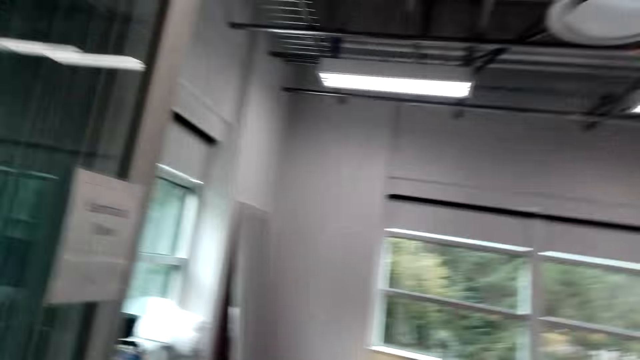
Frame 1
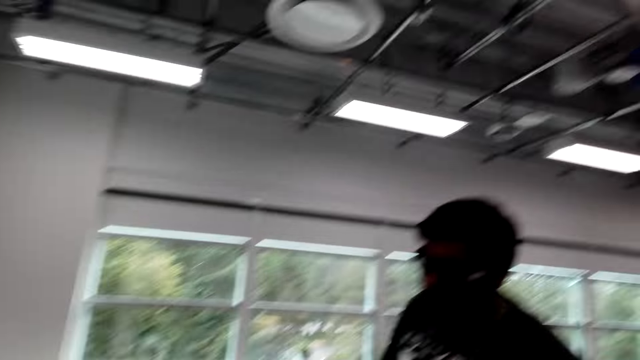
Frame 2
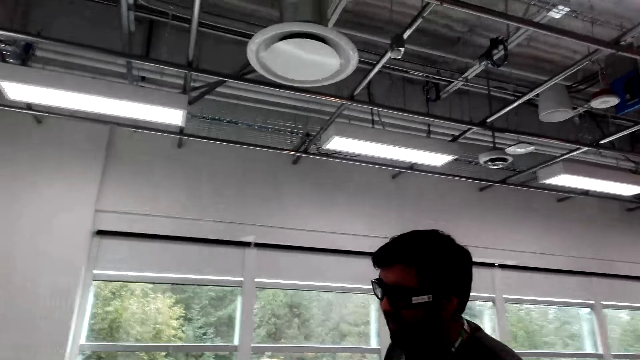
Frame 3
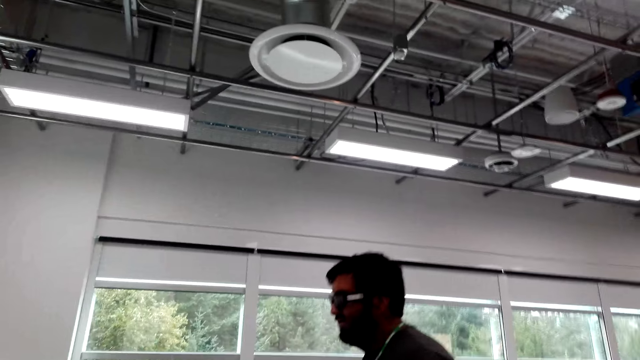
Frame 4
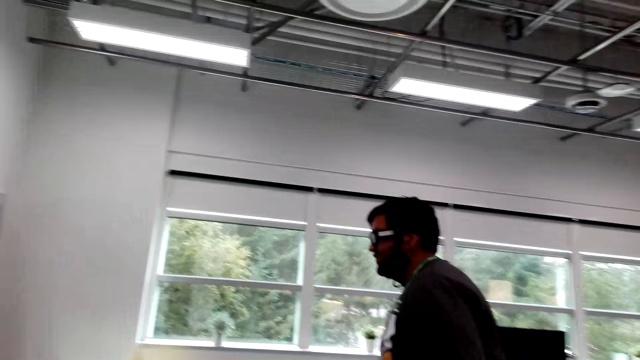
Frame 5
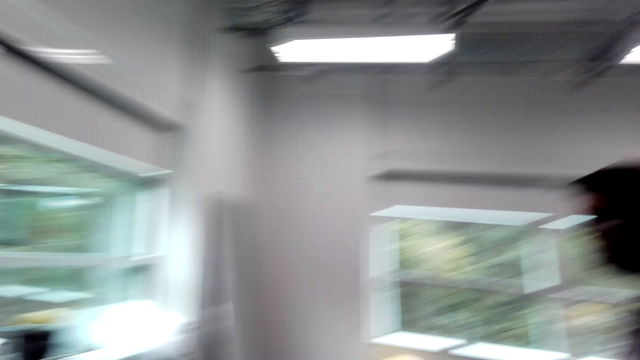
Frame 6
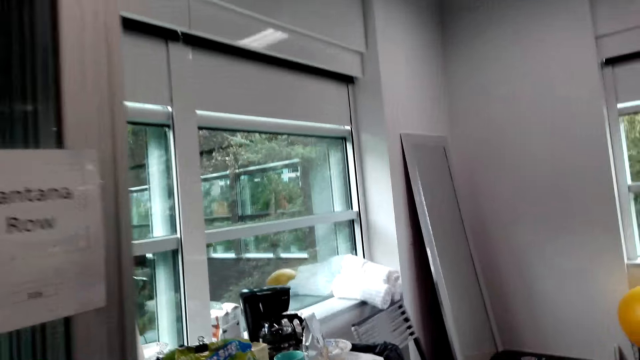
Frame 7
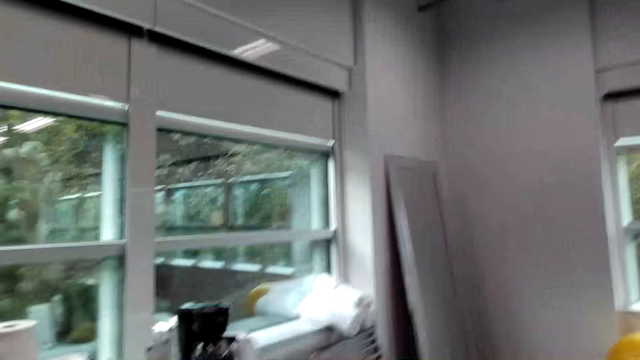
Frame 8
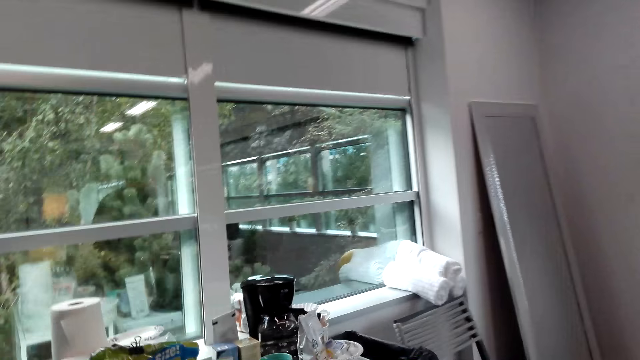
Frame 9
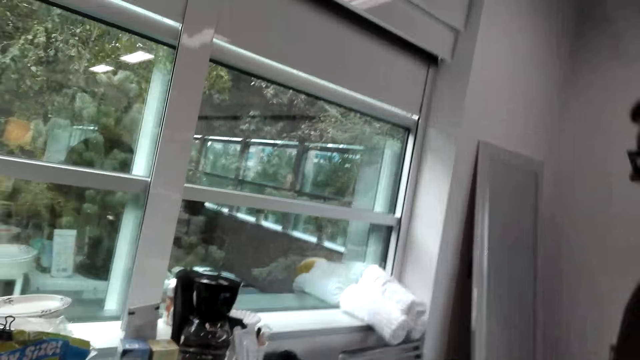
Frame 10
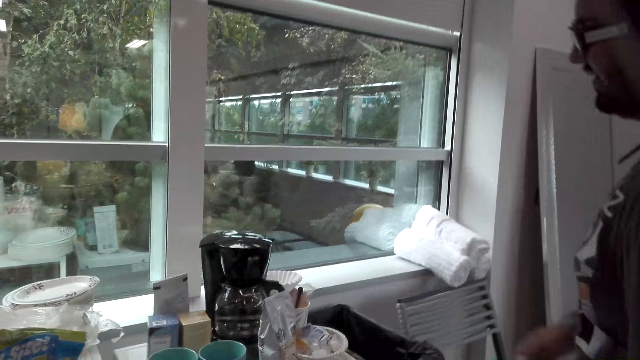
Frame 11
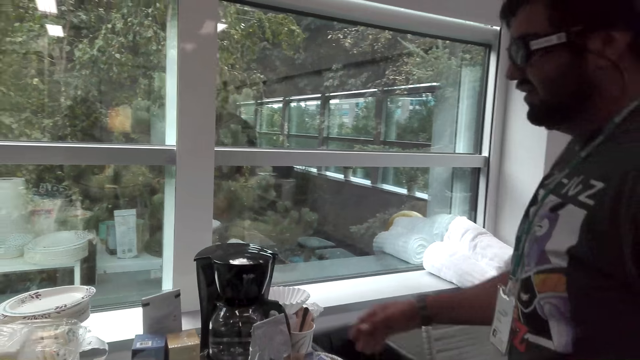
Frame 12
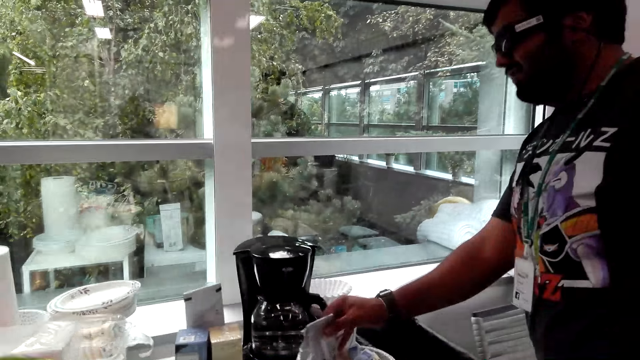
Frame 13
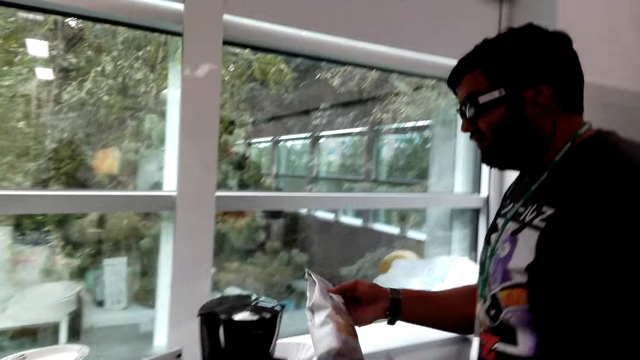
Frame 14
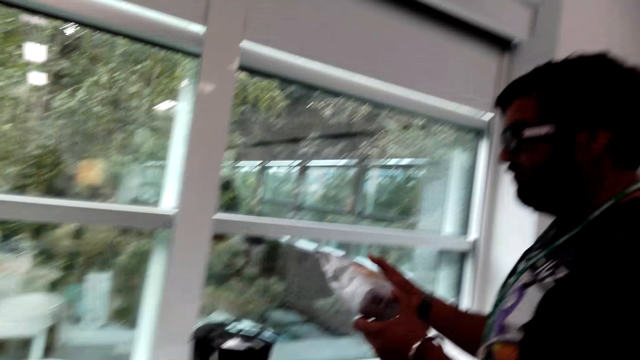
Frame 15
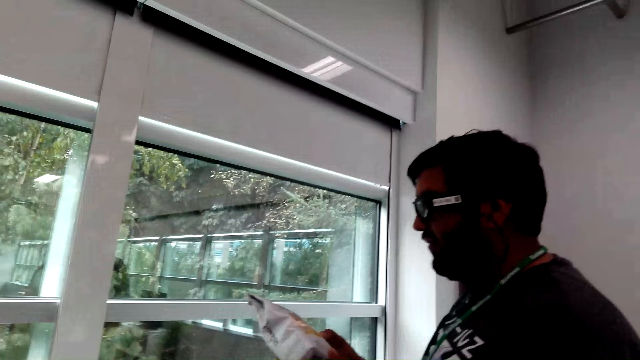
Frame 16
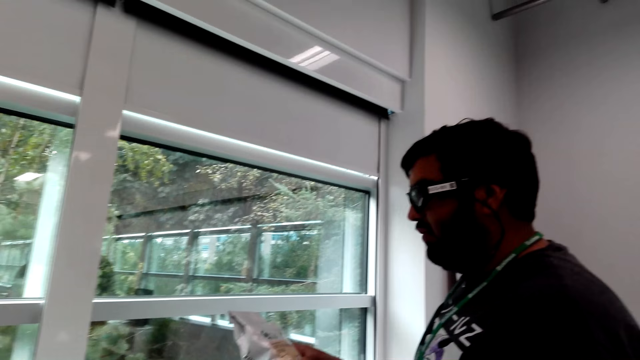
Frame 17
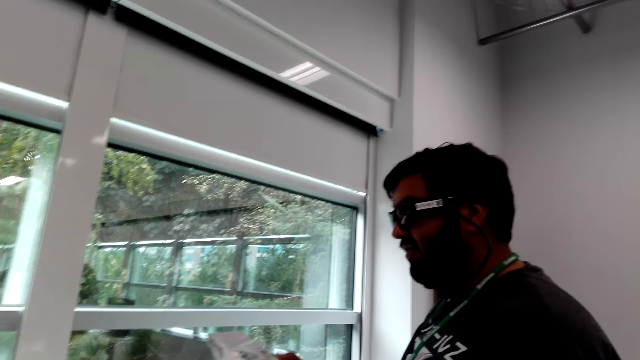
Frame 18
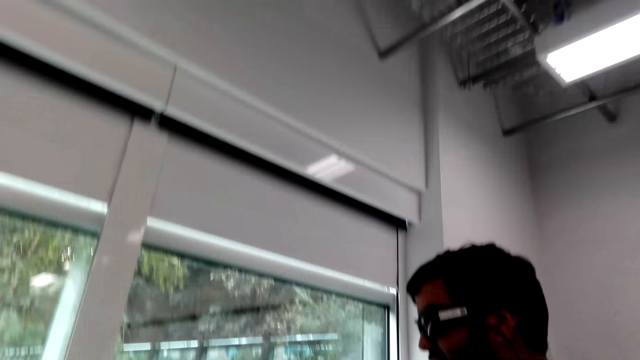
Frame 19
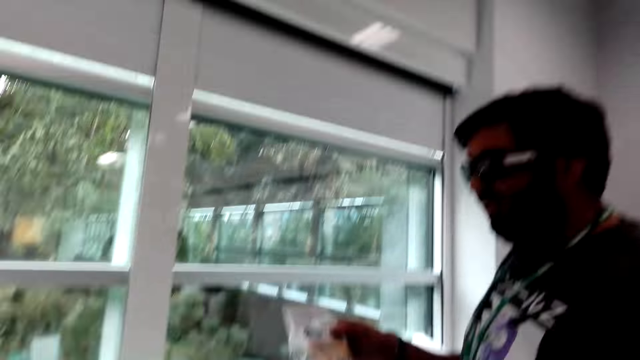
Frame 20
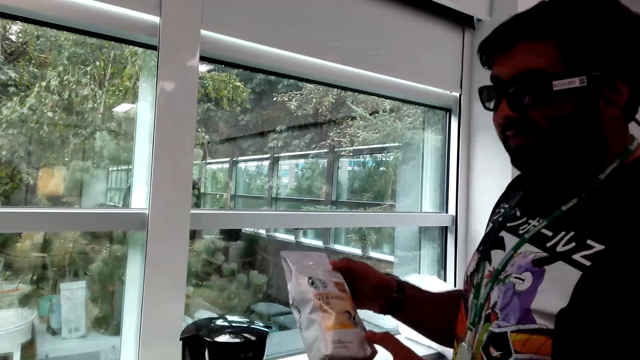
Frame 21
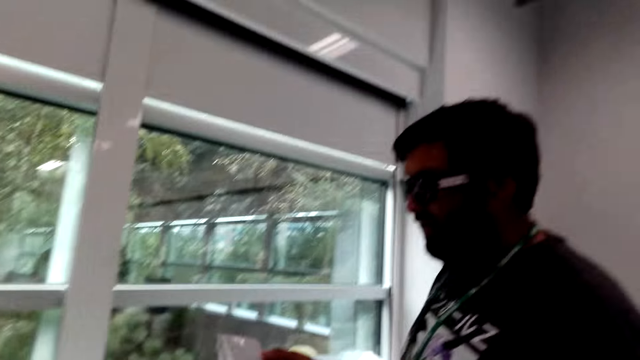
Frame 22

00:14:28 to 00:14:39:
A man walks towards the kitchen. The man picks up a packet of coffee from the table. The man holds the packet of coffee on his right hand.

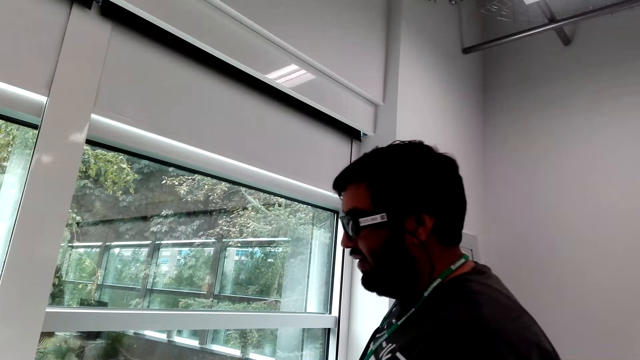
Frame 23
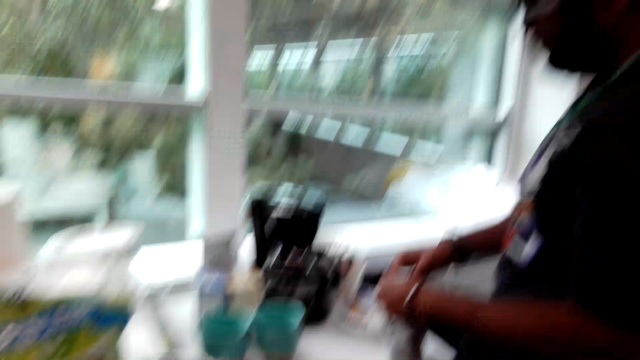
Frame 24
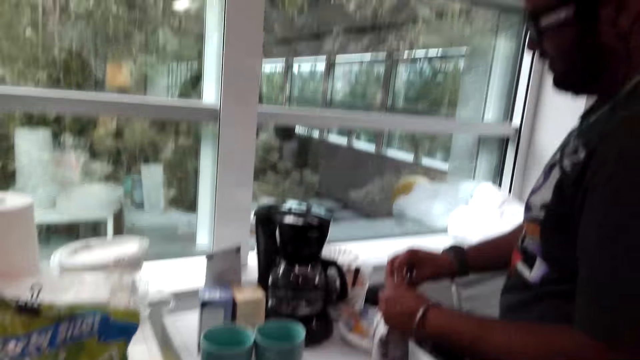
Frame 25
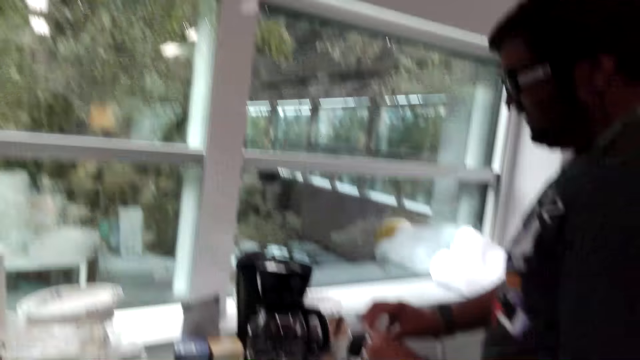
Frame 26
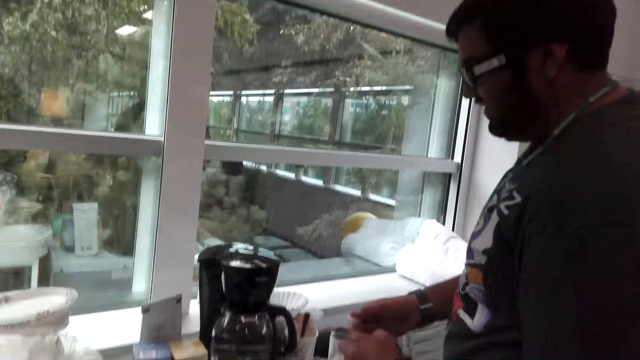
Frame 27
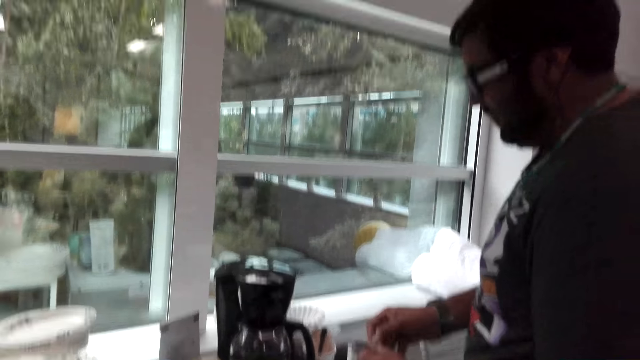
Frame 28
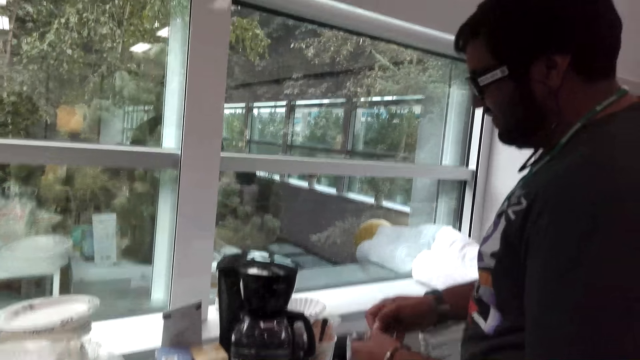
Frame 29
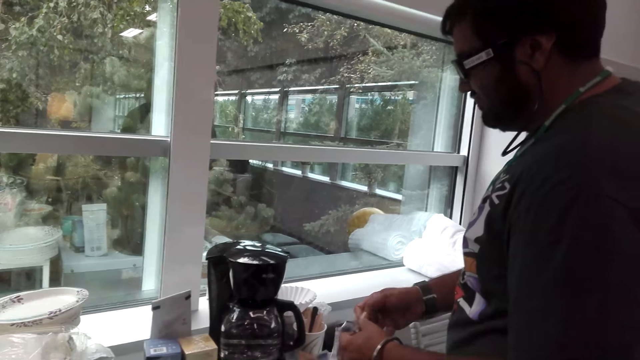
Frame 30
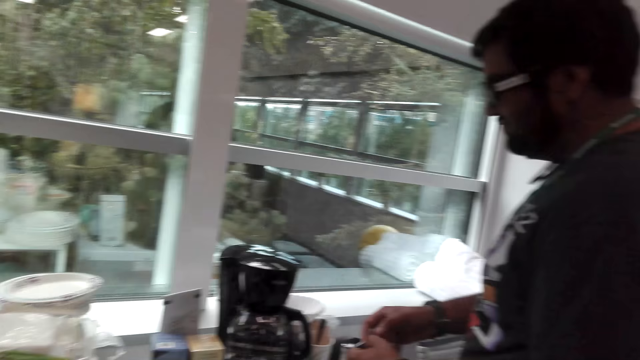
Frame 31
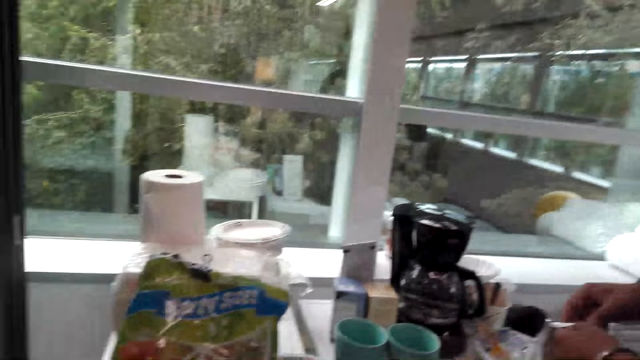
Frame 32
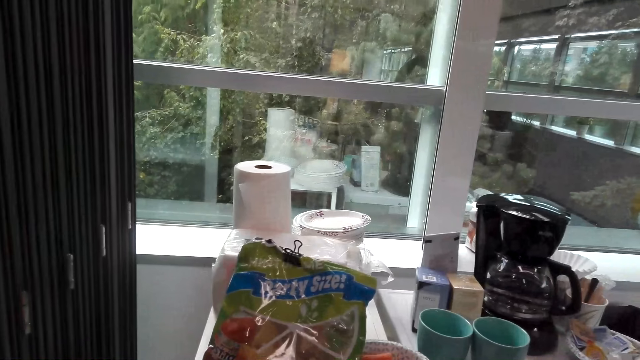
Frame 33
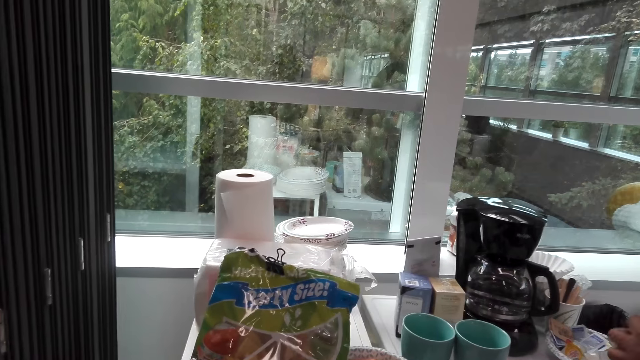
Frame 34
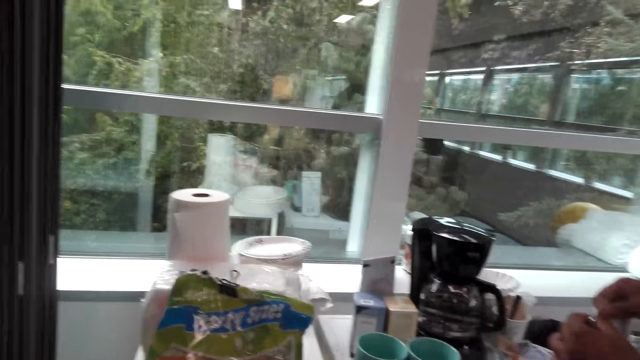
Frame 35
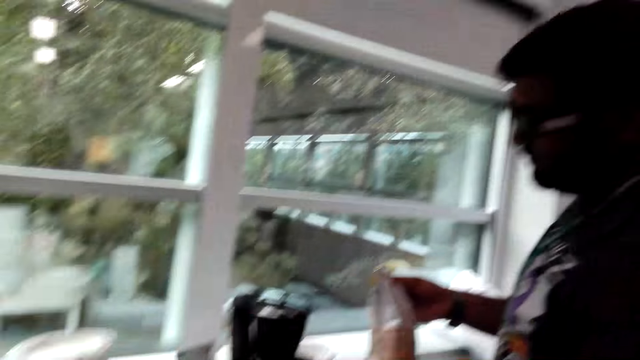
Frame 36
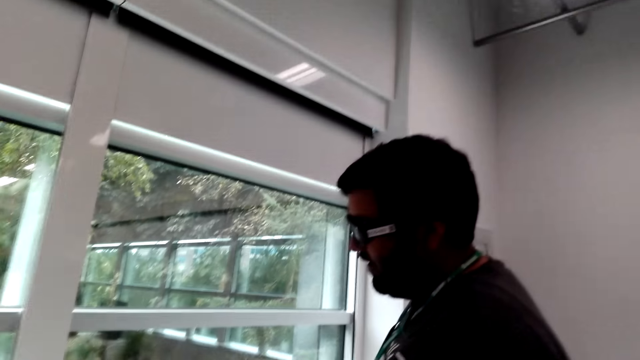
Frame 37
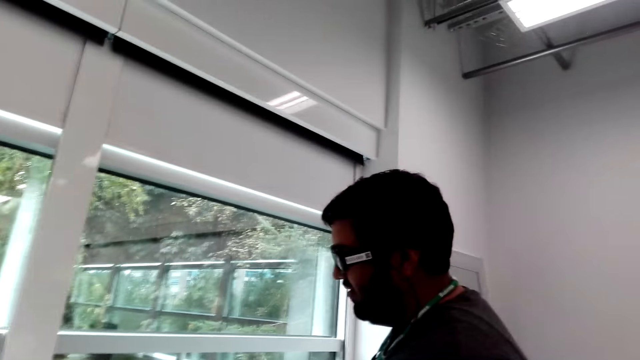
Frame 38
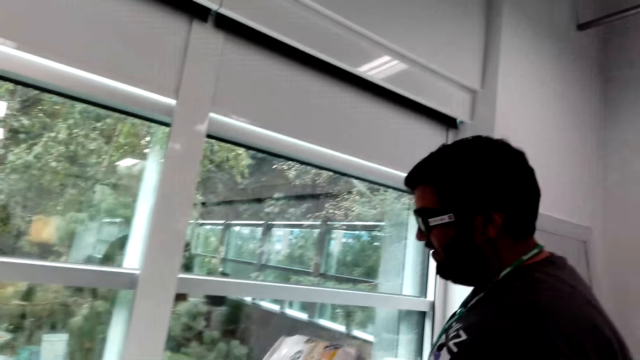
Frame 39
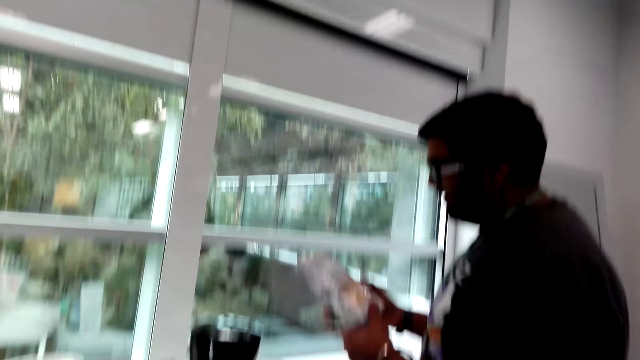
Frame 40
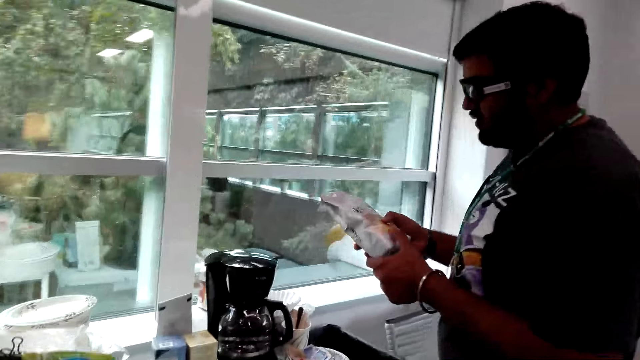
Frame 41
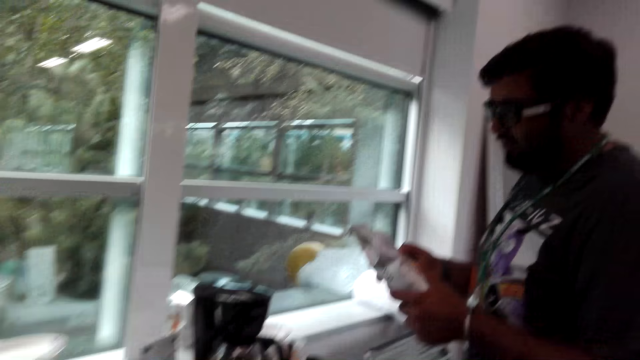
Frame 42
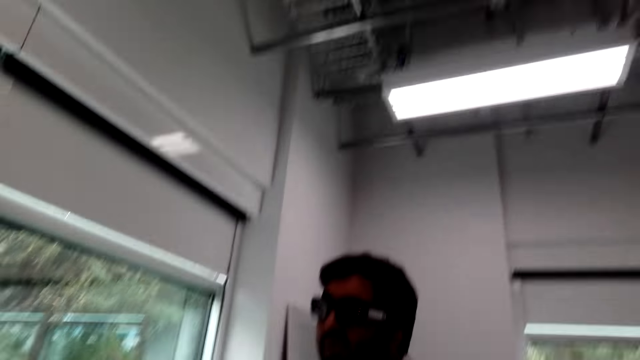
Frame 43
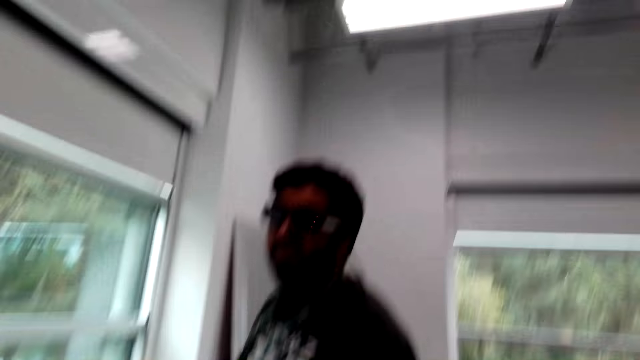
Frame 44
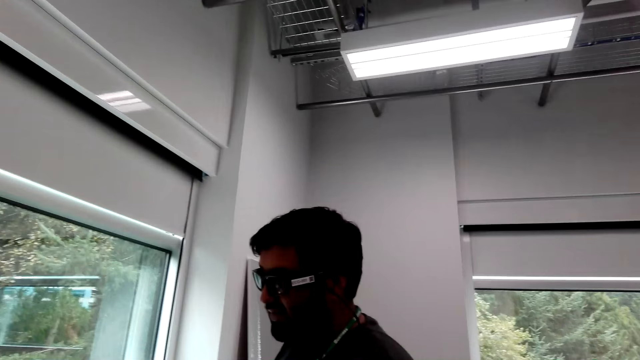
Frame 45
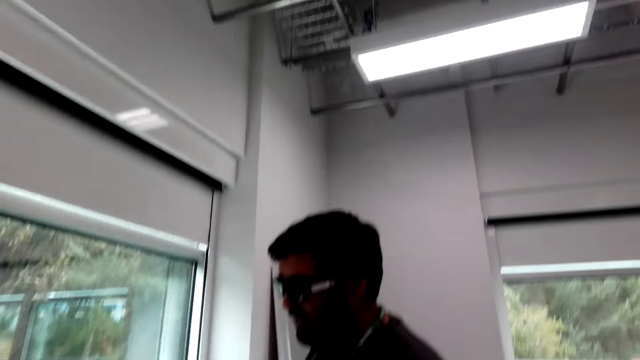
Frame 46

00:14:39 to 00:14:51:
A man opens the packet of coffee. The man holds the coffee with both hands.
